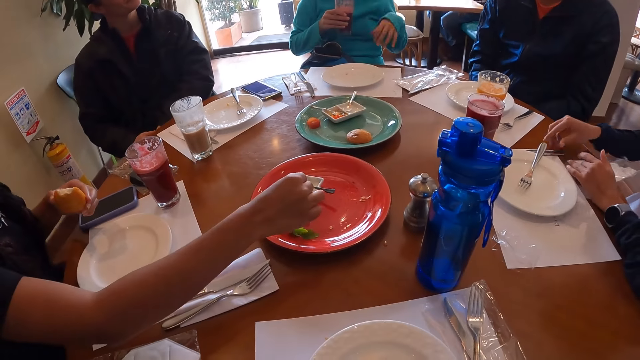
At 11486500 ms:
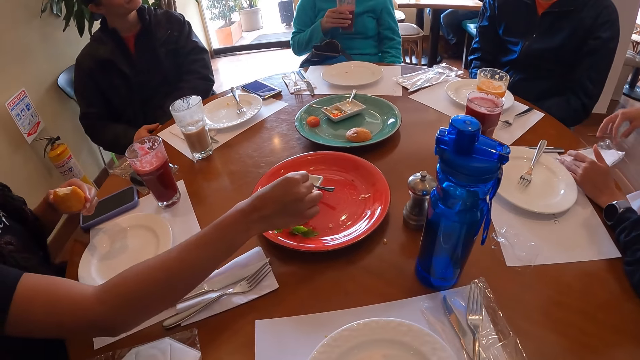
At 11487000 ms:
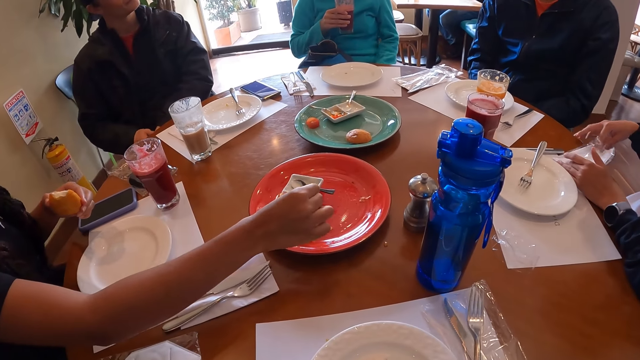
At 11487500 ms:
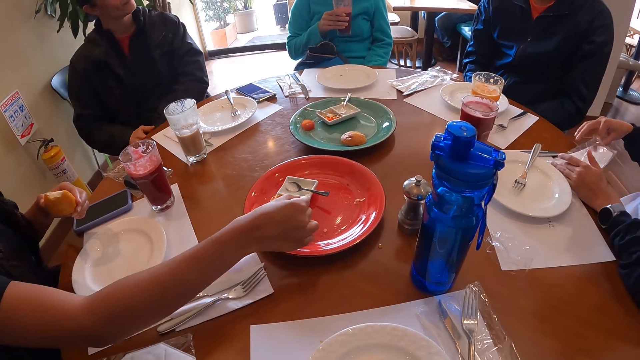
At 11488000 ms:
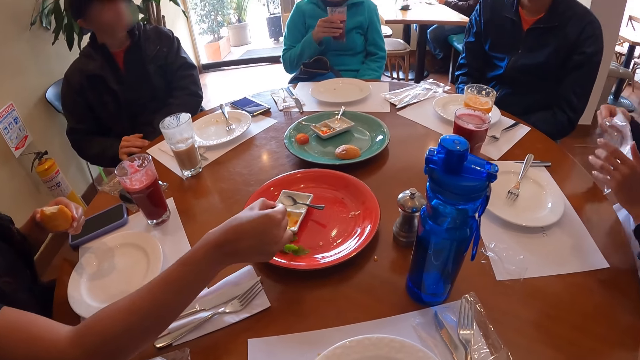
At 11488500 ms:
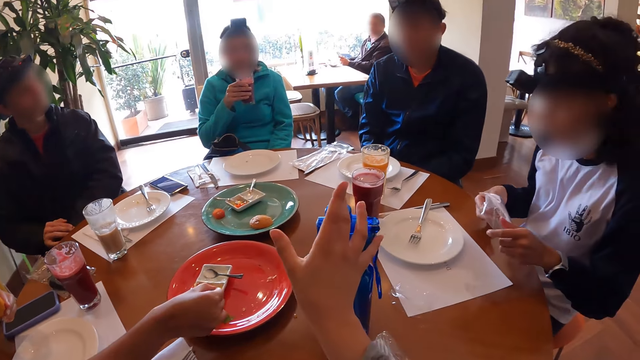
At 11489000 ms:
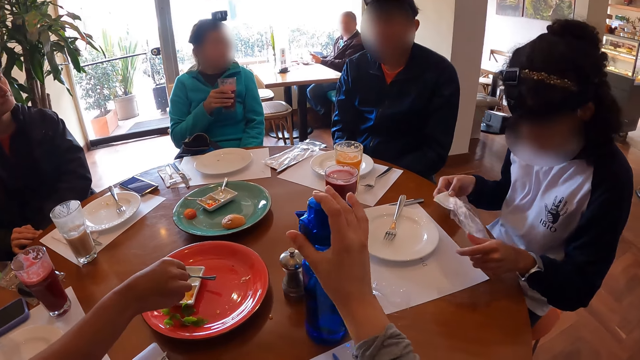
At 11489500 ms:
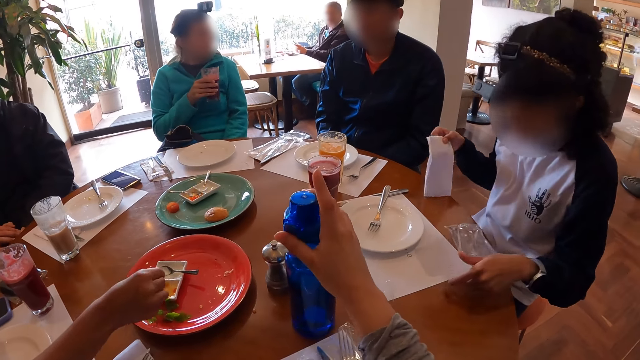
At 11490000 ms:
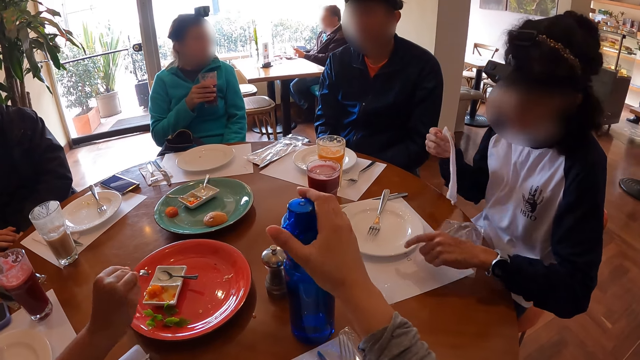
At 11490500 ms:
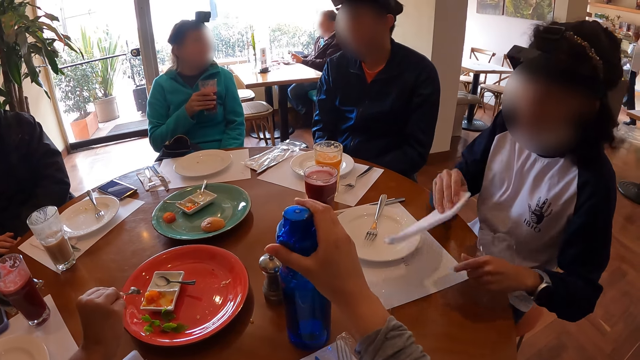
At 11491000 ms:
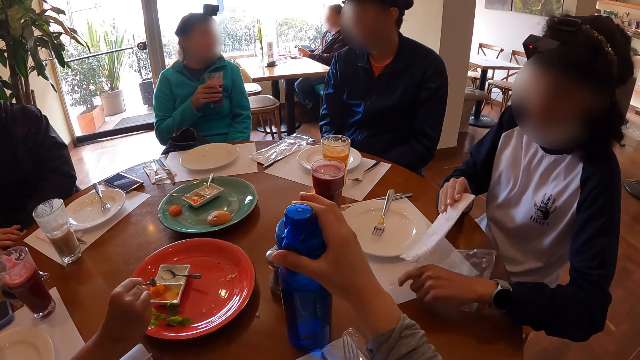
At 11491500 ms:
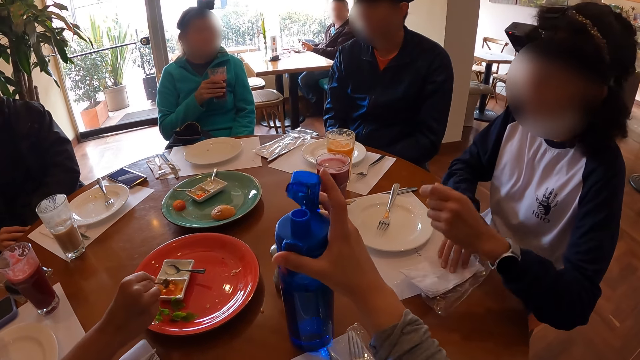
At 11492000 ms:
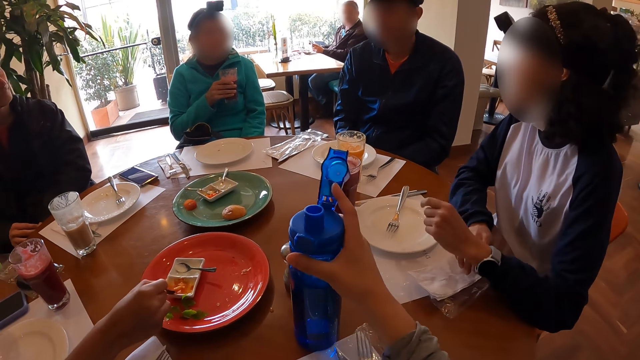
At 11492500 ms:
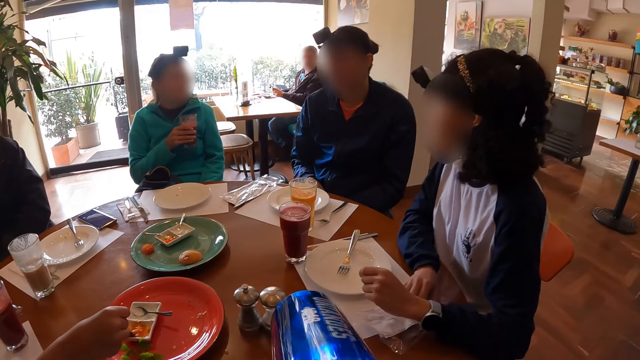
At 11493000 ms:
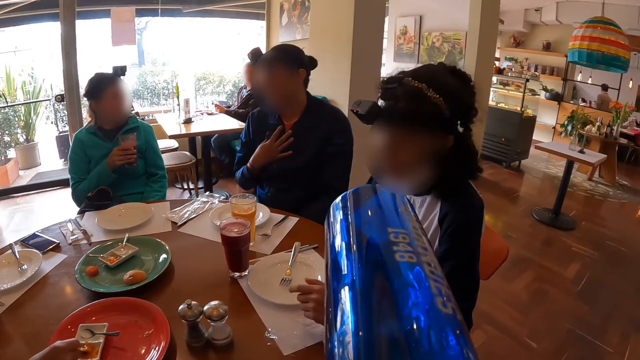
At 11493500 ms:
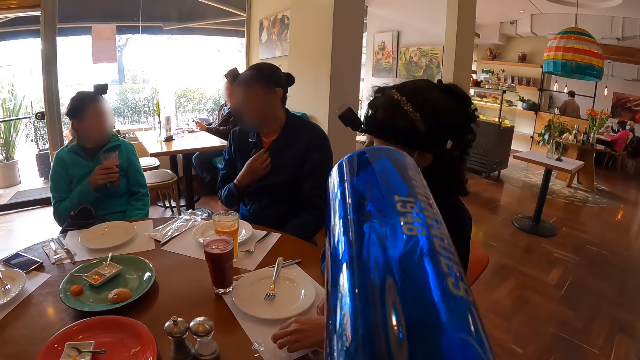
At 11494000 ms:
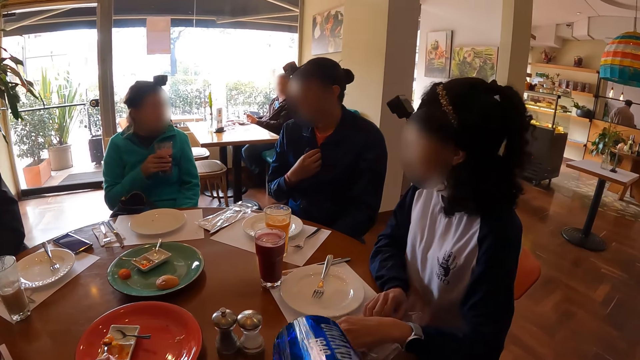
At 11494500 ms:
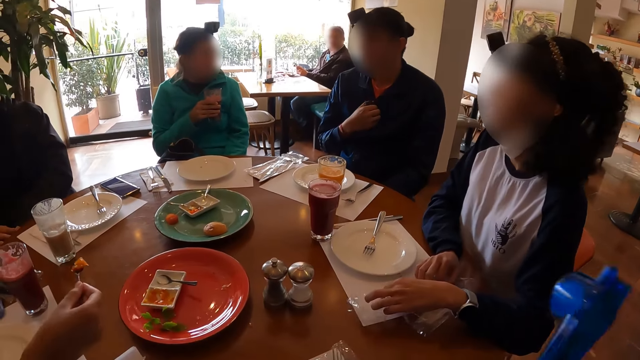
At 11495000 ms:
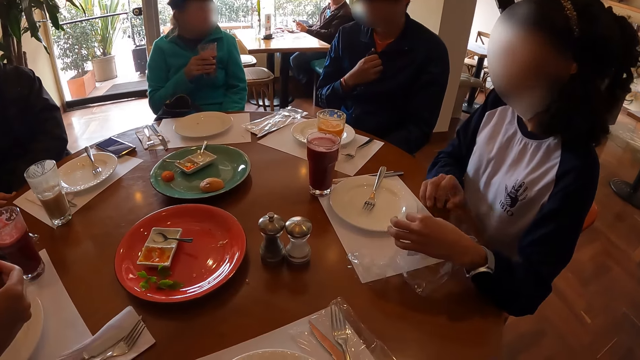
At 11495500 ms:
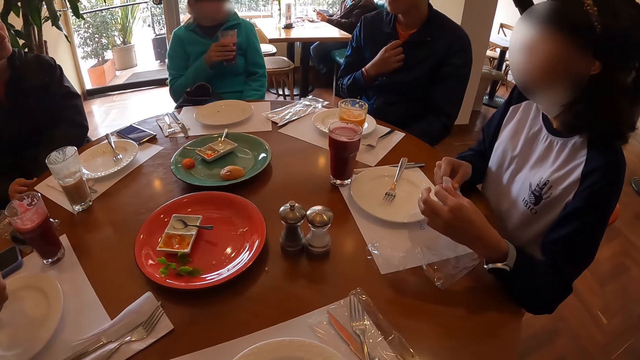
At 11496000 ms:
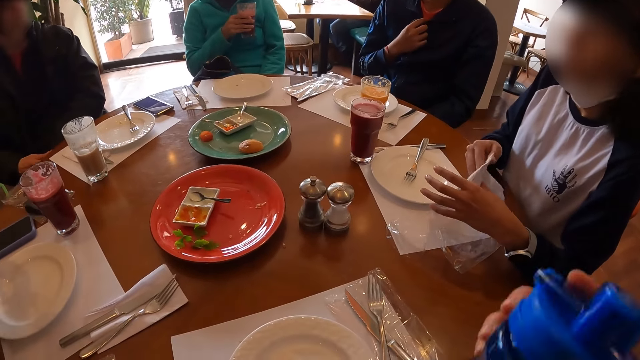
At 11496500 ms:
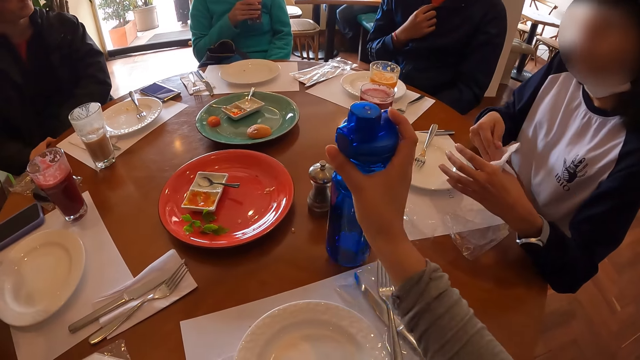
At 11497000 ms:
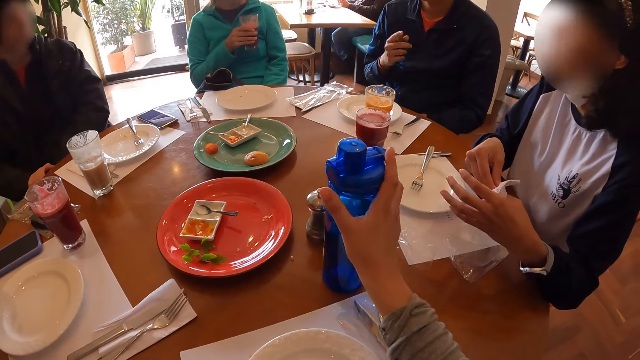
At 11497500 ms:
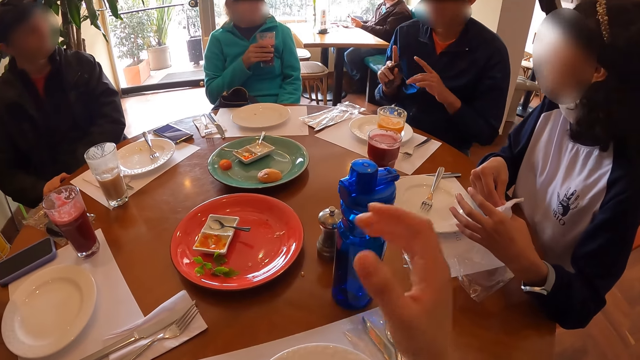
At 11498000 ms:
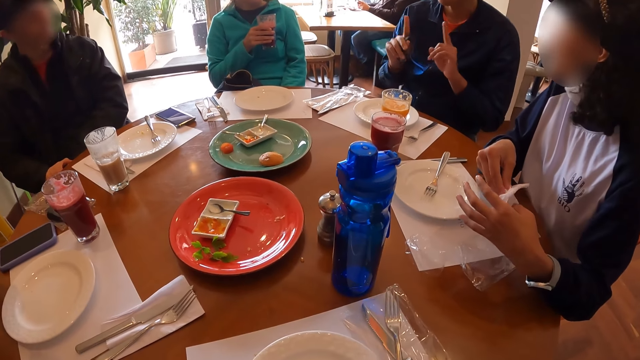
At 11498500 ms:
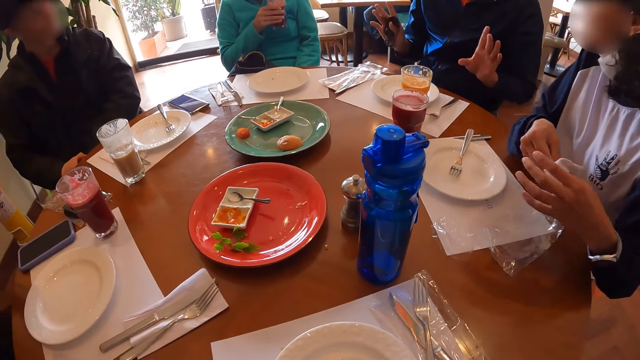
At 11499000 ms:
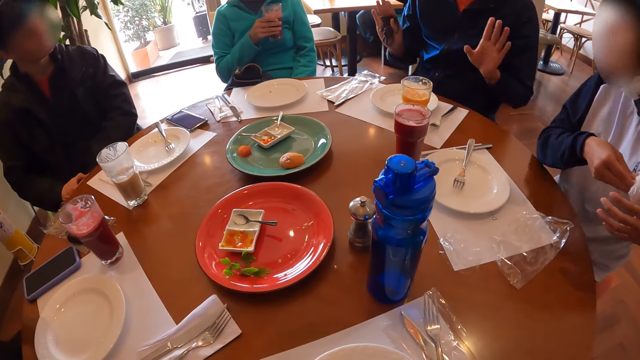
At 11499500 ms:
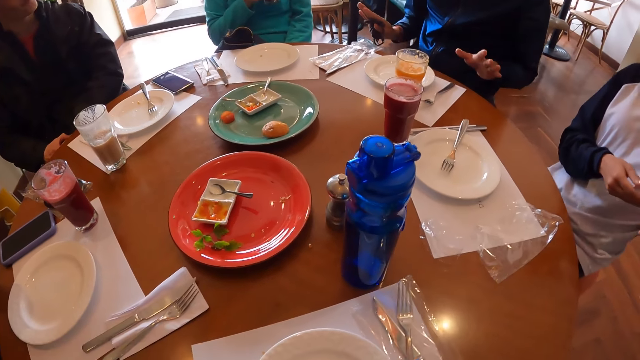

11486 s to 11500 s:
The woman picks up the sealable cutlery holder from the table with her right hand, and holds the sealable cutlery holder in her right hand with her left hand. The camera wearer turns the water bottle on the table with her right hand. The woman pulls a serviette from the sealable cutlery holder in her left hand with her right hand. The woman places the sealable cutlery holder on the table with her left hand, and places the serviette on the sealable cutlery holder on the table with her right hand. The camera wearer opens the water bottle on the table with her right hand. The woman places her right hand on the serviette on the sealable cutlery holder on the table. The camera wearer picks up the water bottle from the table with her right hand. She drinks water from the water bottle in her right hand. A man places a hand on his chest. The woman picks up the serviette from the sealable cutlery holder on the table with her left hand. The man touches his shirt. The woman holds the serviette in her left hand with her right hand, and wipes her left hand on the serviette in her right hand. The camera wearer looks around. The woman wipes her right hand on the serviette in her left hand. The camera wearer drops the water bottle on the table with her right hand. The man uses gestures. The camera wearer looks around.

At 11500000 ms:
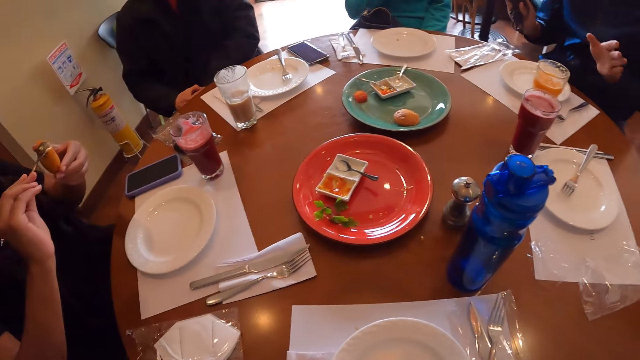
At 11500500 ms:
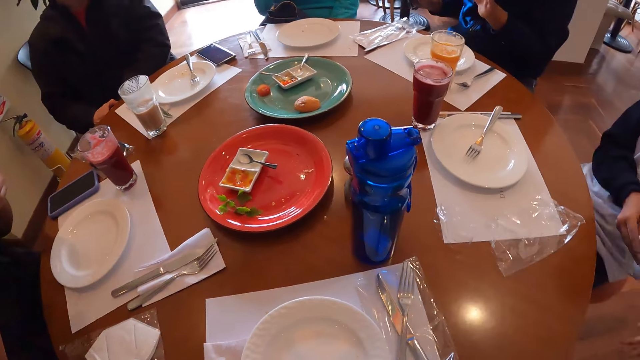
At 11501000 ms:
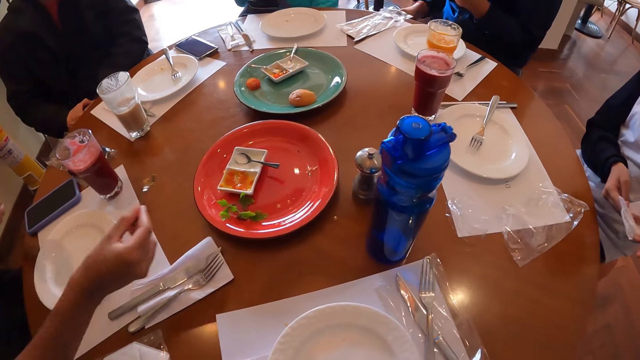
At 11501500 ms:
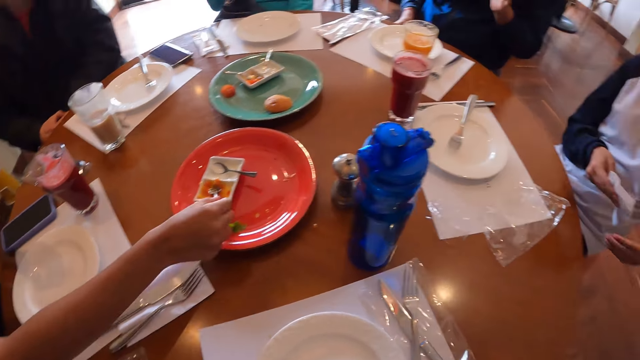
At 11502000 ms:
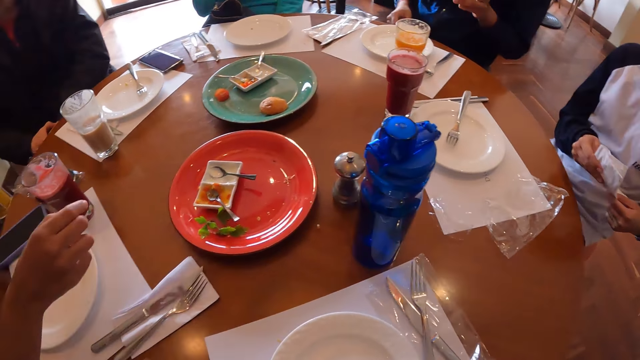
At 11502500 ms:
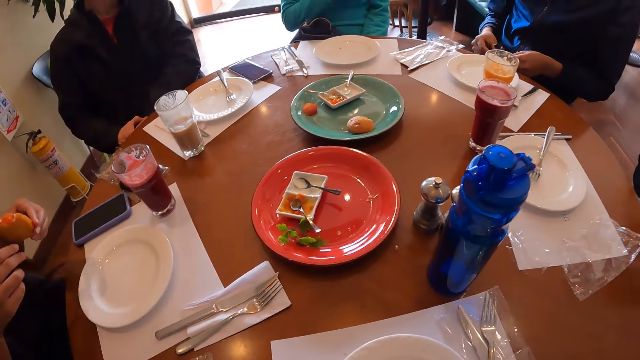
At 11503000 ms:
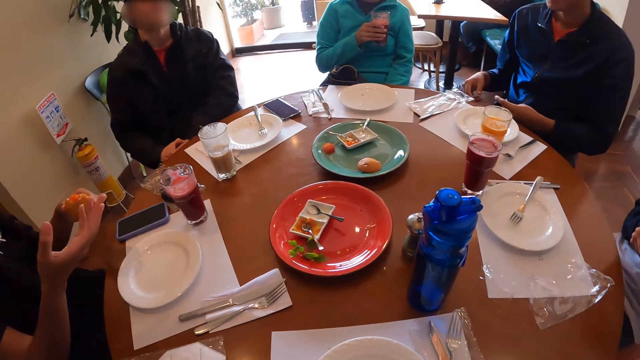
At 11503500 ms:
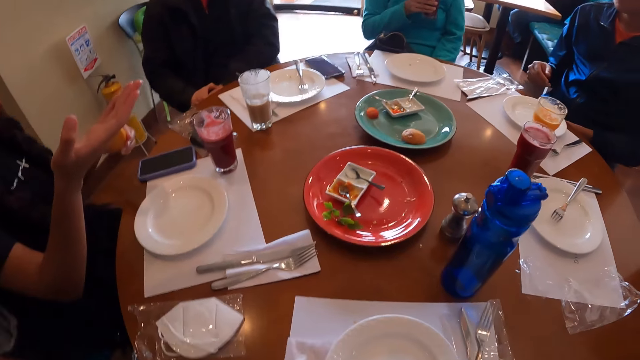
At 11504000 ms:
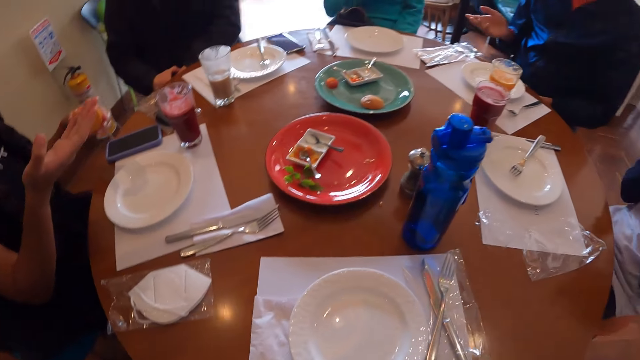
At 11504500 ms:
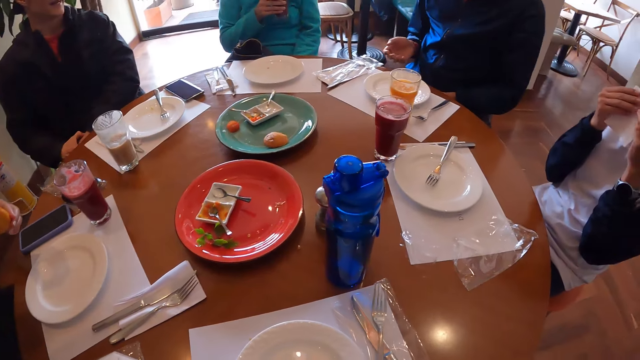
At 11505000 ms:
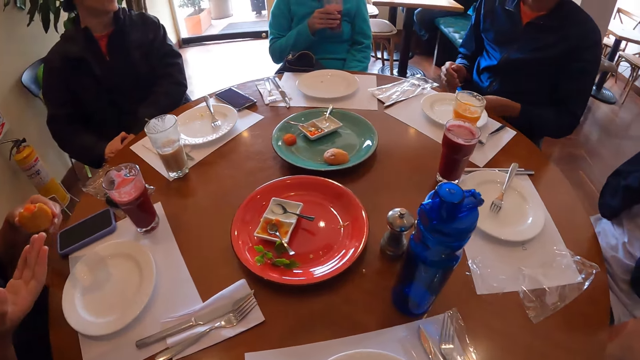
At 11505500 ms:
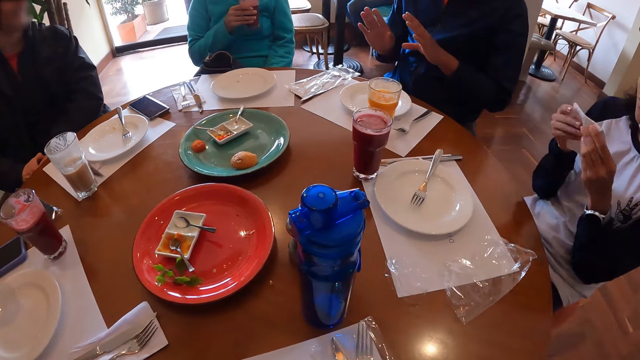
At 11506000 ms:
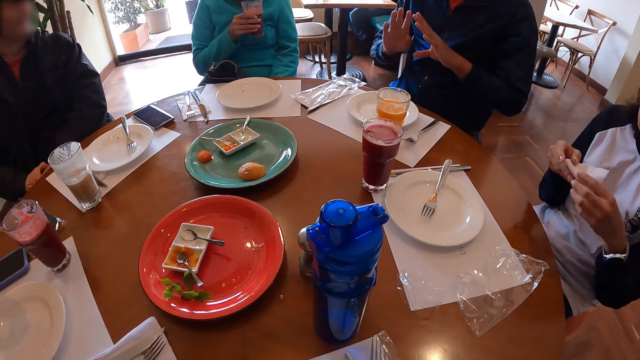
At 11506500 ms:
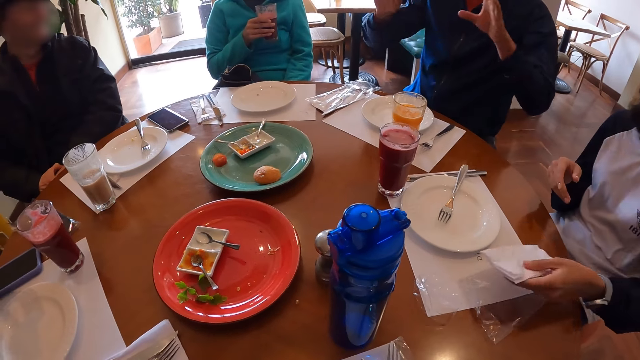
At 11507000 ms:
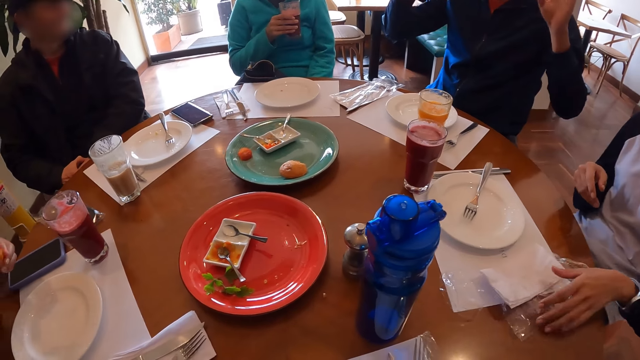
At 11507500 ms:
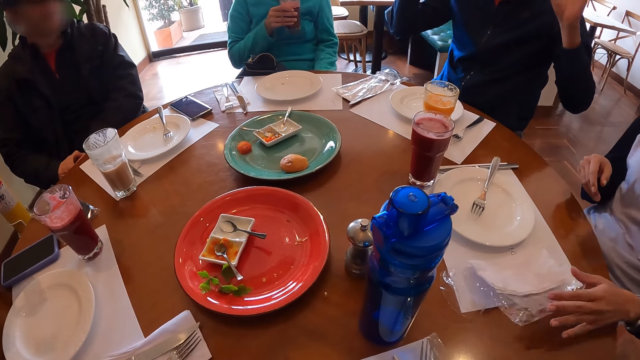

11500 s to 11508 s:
The woman holds the serviette with her right hand, and wipes her left hand on the serviette in her right hand. She cleans her mouth with the serviette in her hands. She drops the serviette on the table mat on the table with her right hand, and shifts the sealable cutlery holder on the table with her left hand.
